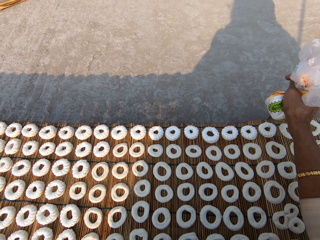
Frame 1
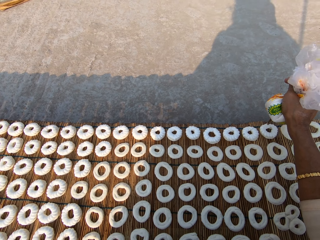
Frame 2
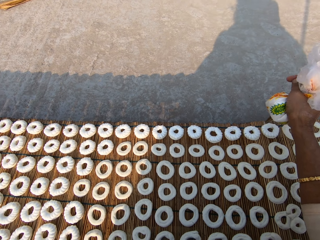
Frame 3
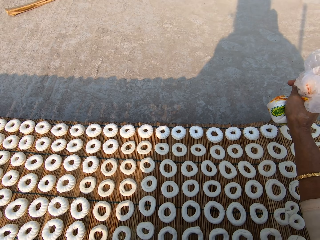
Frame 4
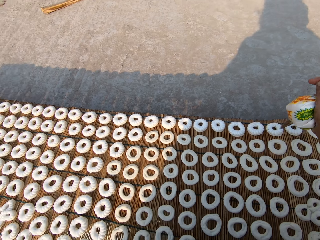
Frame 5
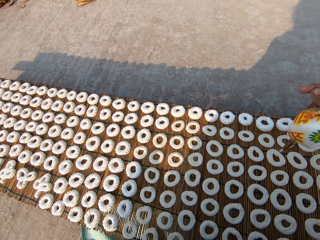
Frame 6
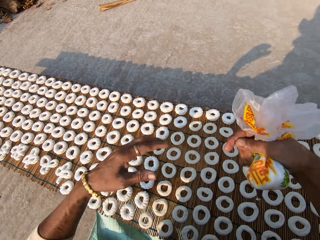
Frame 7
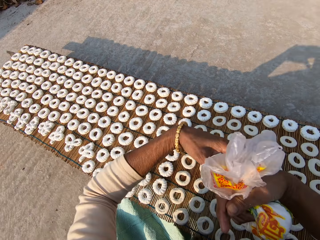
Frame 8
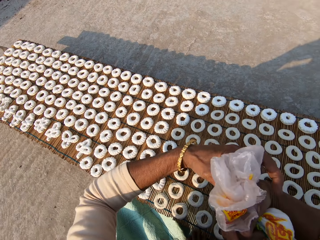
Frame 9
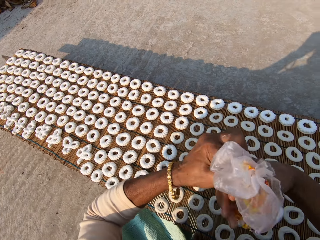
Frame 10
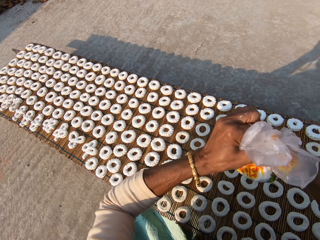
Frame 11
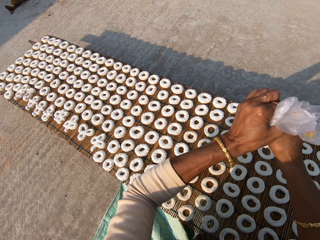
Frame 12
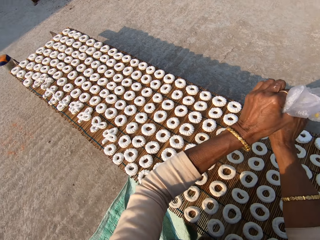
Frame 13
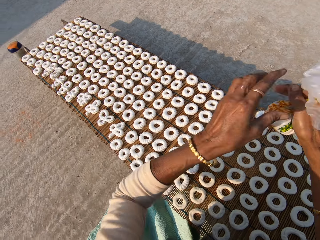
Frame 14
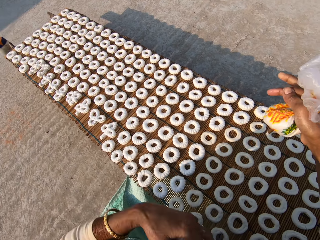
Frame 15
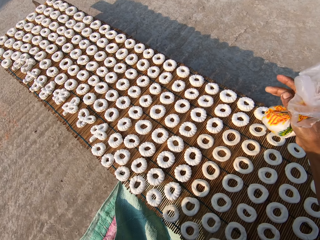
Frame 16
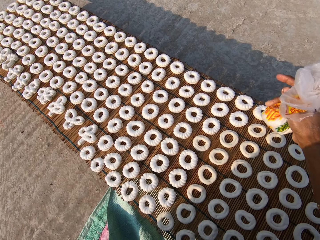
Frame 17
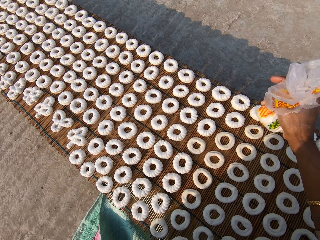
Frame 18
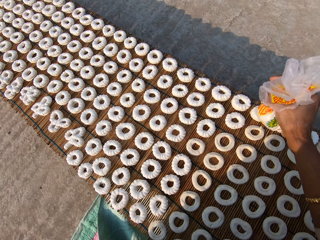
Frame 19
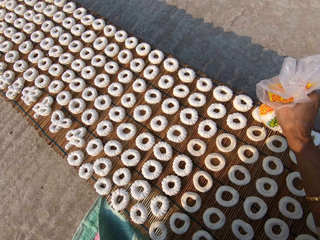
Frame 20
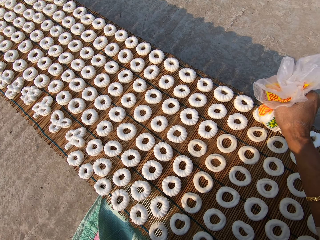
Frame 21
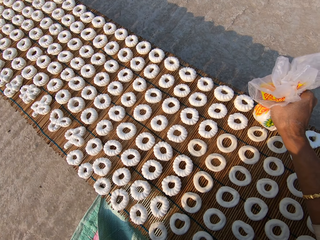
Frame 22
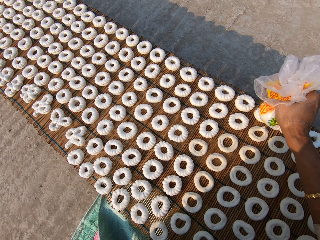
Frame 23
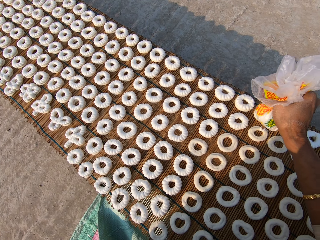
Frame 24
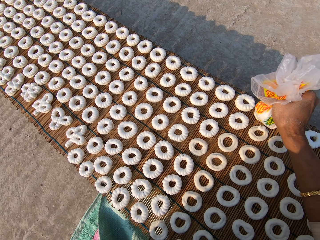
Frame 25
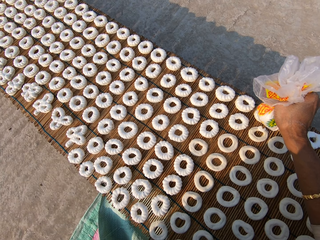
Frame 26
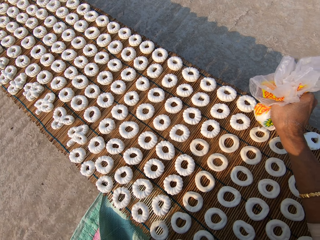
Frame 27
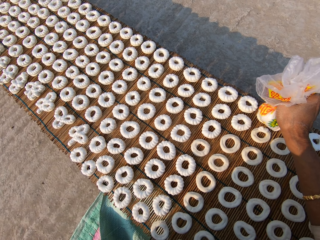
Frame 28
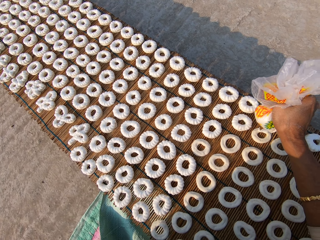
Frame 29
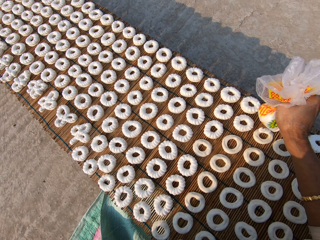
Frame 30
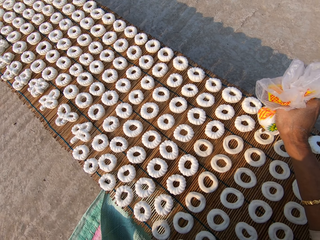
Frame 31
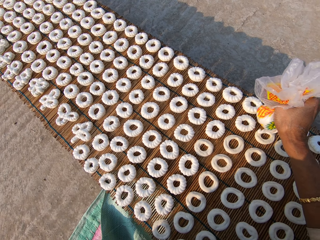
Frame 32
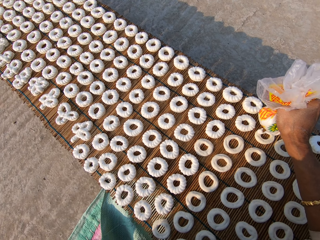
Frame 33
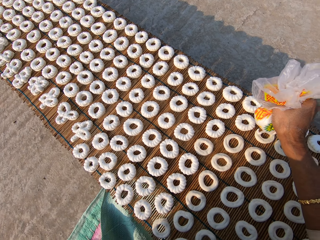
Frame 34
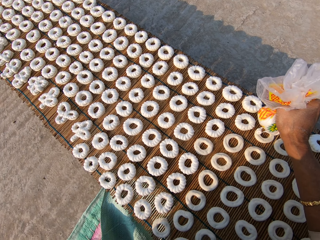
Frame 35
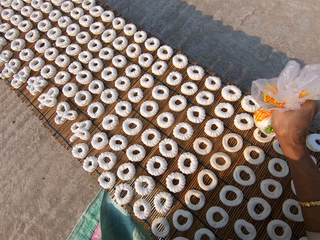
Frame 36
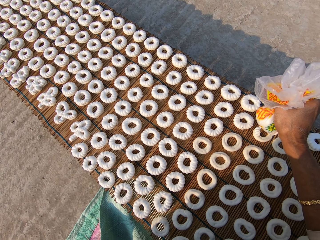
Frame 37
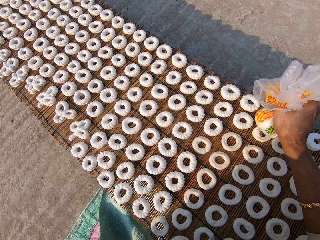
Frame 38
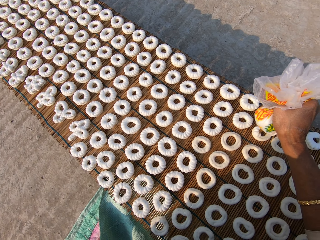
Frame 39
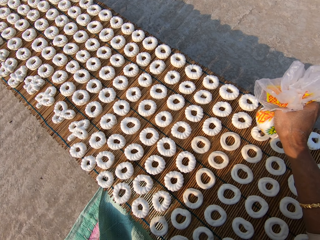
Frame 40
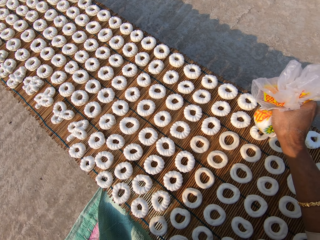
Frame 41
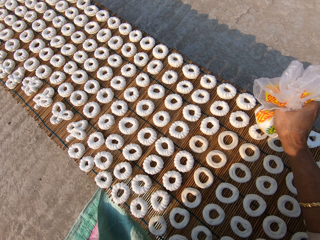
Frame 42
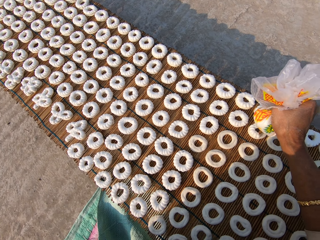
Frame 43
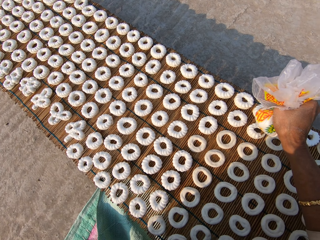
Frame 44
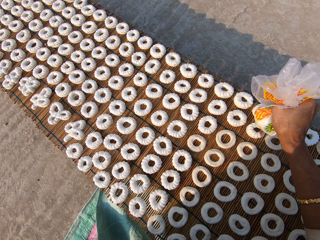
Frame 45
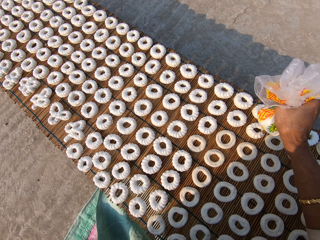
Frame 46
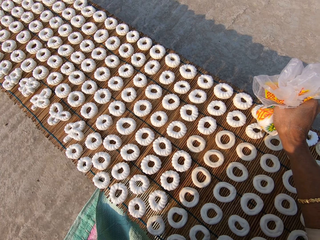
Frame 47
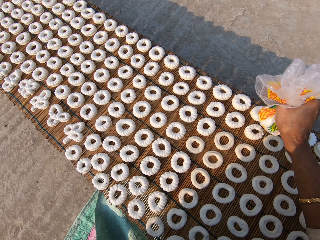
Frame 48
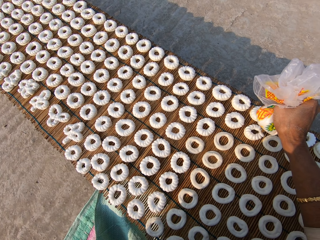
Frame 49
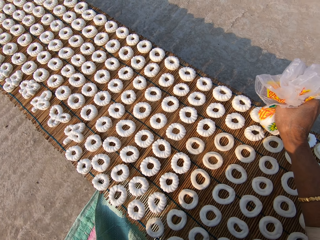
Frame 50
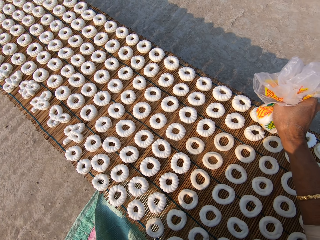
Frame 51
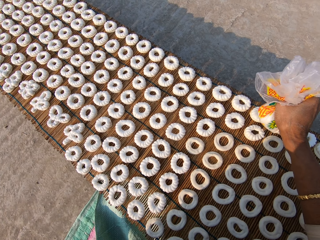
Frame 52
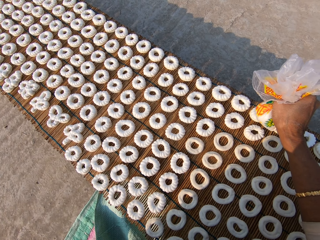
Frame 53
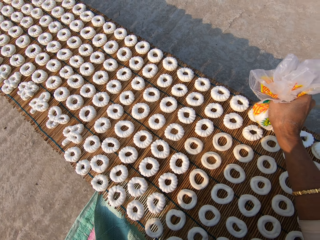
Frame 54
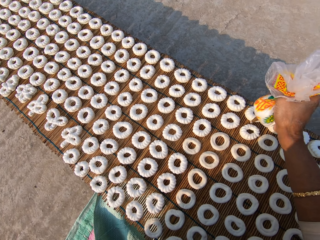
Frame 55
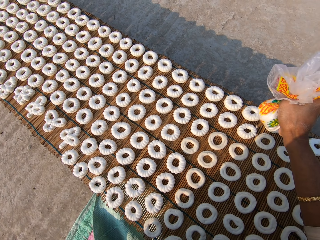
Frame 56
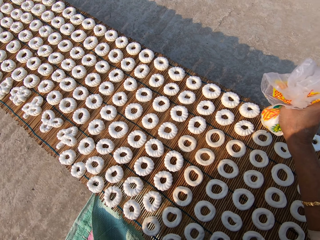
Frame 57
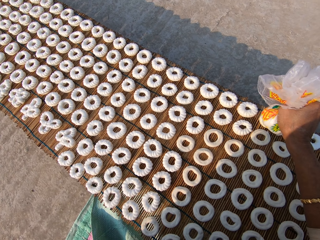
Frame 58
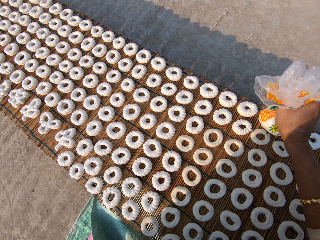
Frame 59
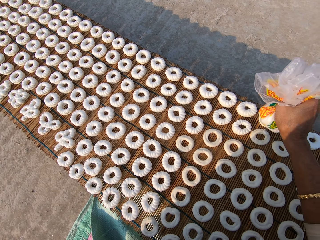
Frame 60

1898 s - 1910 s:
The camera wearer tightens the plastic bag with cream. They apply flour paste from the plastic bag on another dough on the mat.

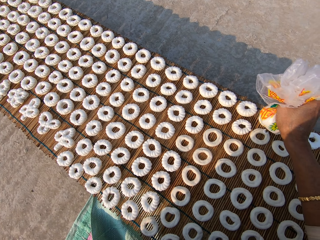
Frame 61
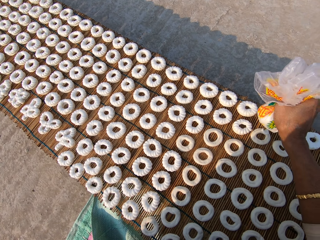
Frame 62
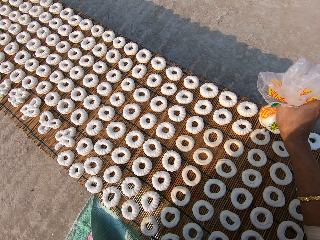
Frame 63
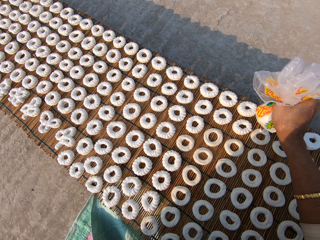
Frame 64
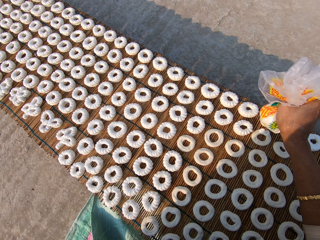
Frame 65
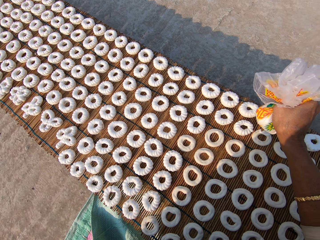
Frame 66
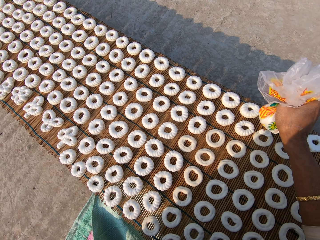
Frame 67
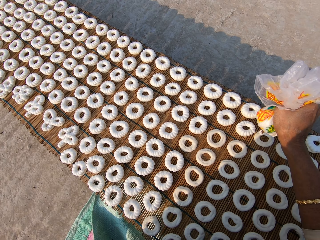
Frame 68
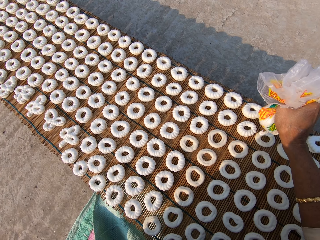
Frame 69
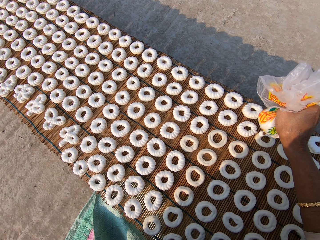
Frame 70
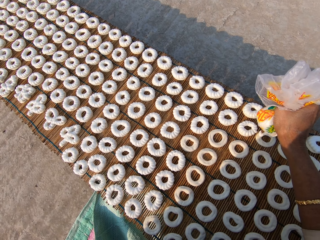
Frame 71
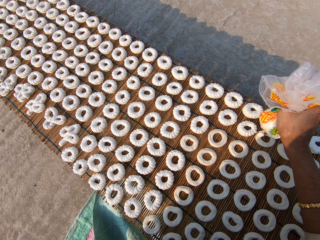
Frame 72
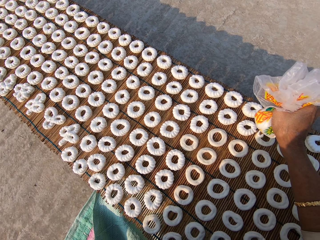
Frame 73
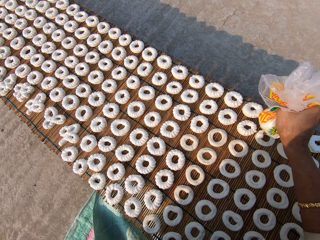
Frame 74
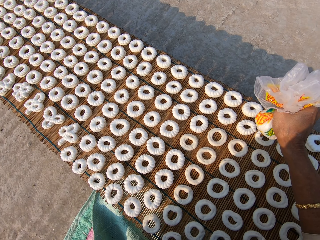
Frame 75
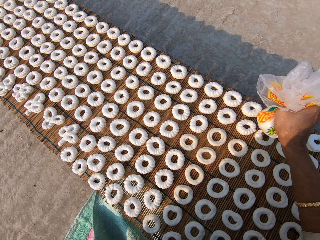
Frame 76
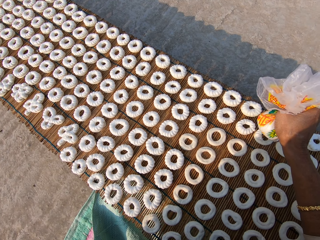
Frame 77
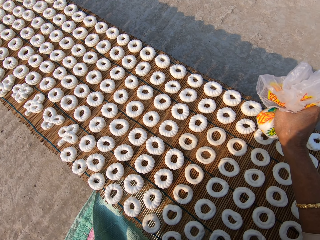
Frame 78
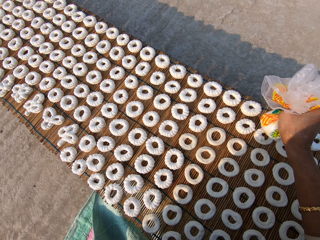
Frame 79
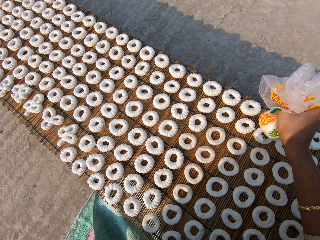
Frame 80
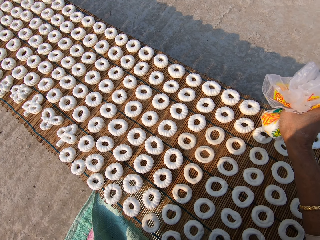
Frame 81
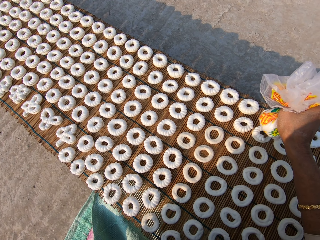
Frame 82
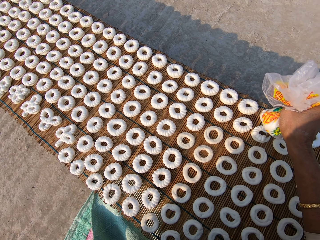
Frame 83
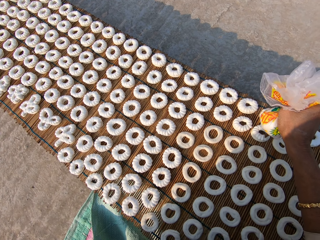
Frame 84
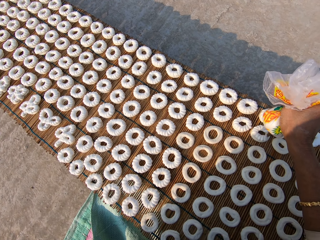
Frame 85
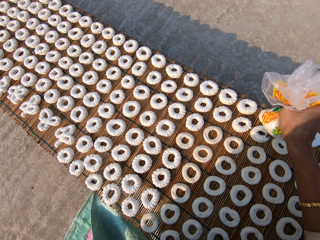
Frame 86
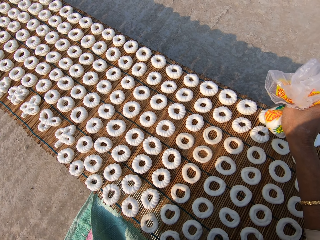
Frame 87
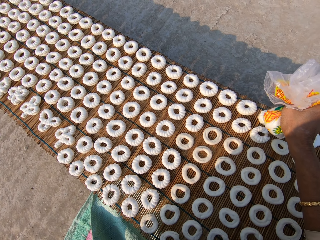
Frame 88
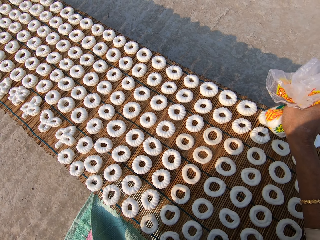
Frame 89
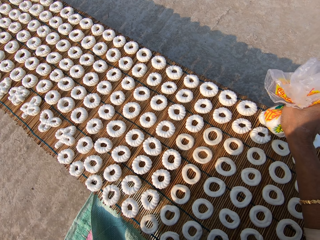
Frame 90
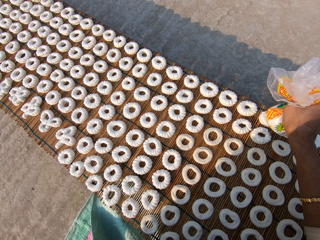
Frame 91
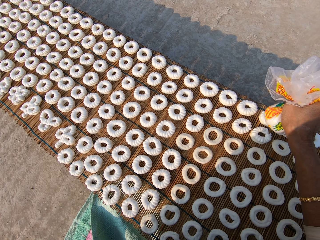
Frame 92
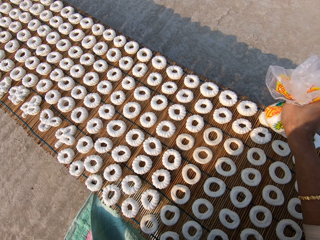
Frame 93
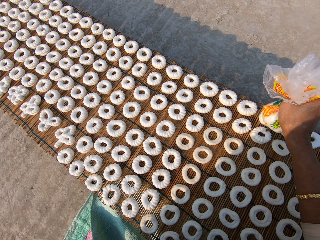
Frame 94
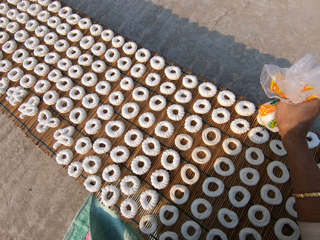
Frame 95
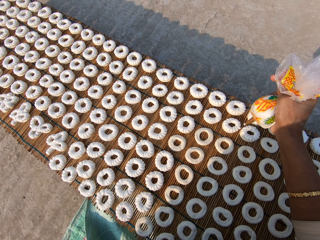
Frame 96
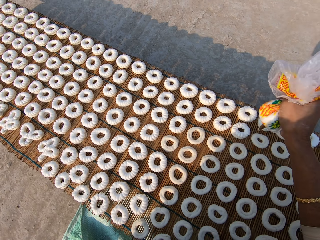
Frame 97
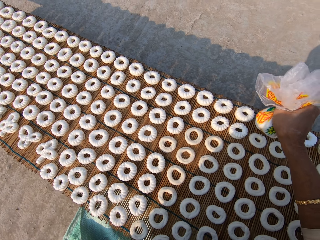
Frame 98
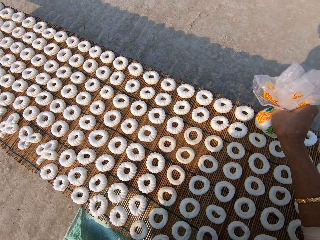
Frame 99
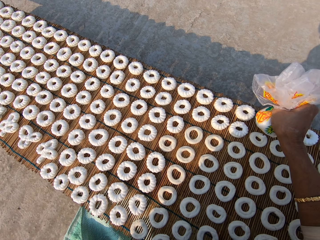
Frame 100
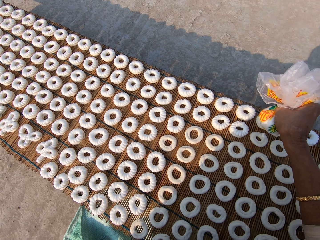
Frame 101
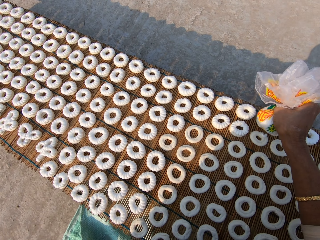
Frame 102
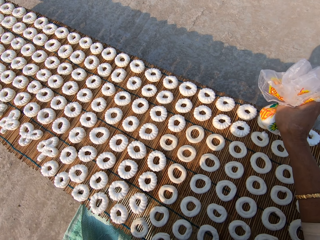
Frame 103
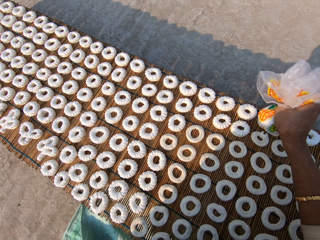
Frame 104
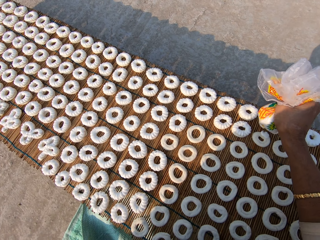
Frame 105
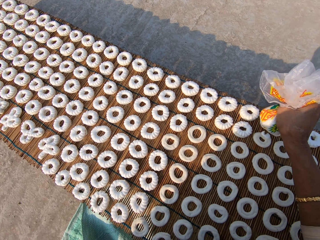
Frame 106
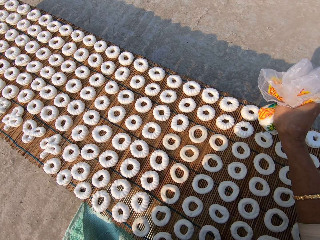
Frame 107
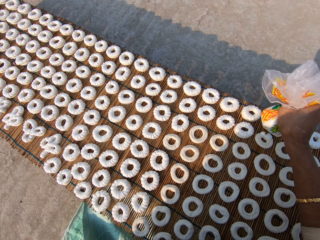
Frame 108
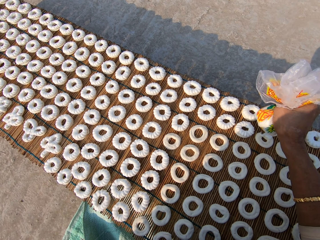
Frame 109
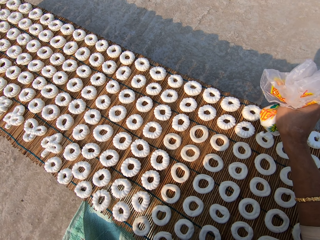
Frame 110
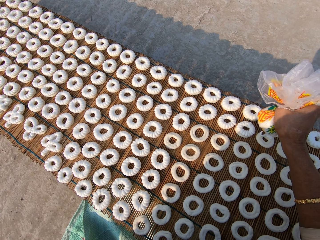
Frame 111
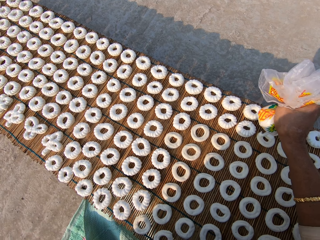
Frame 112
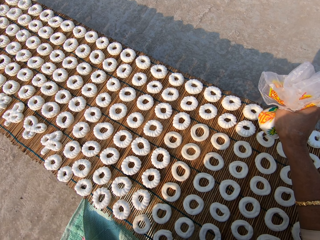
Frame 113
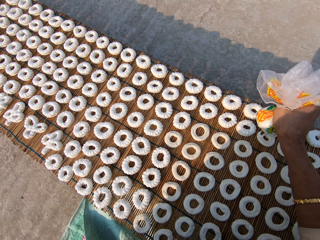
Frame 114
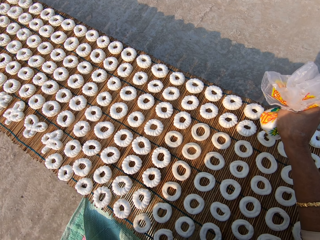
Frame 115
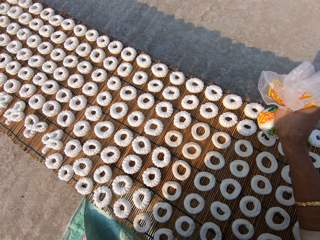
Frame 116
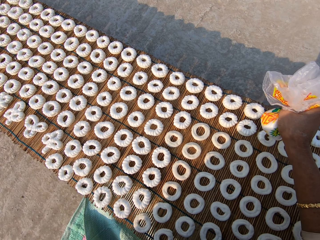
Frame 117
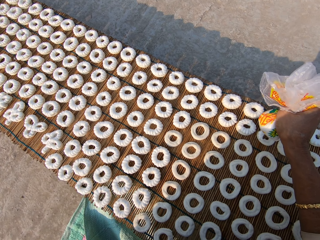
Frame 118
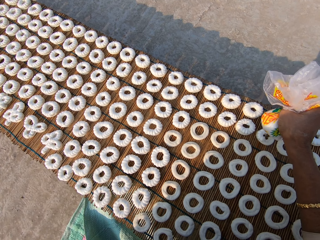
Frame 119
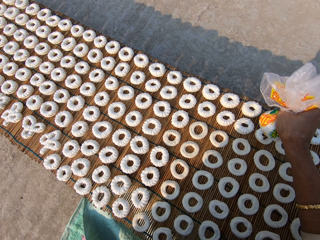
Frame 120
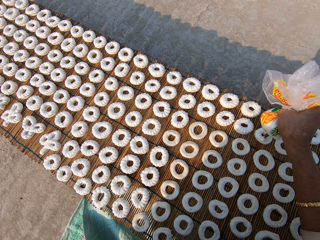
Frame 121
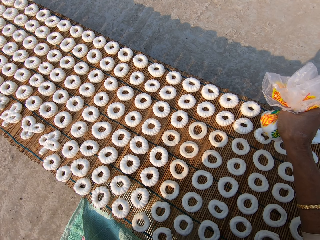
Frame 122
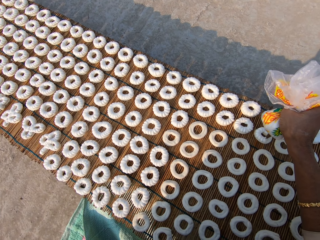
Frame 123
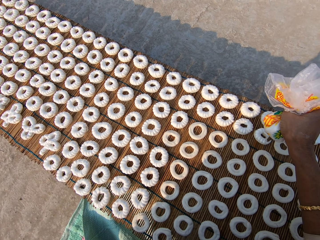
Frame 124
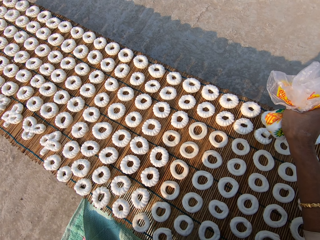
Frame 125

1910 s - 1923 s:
The camera wearer decorates a dough on the mat with icing from the piping bag in her right hand.
